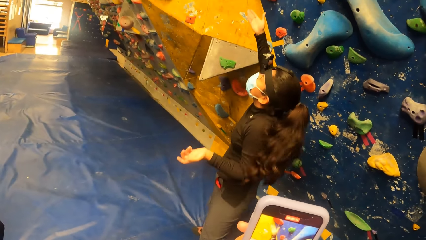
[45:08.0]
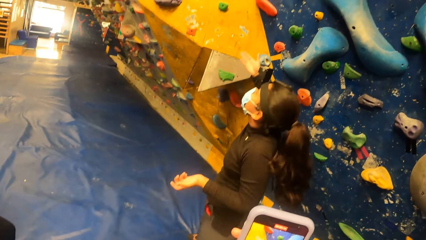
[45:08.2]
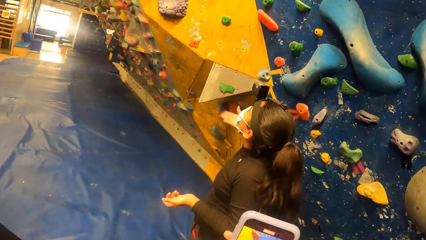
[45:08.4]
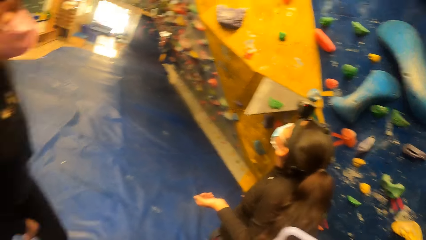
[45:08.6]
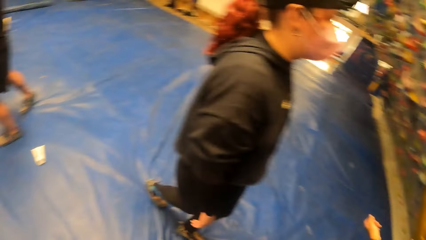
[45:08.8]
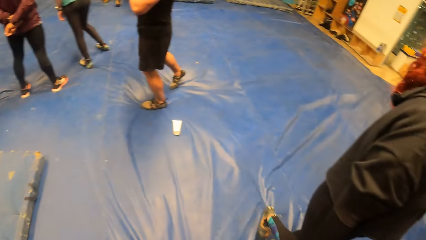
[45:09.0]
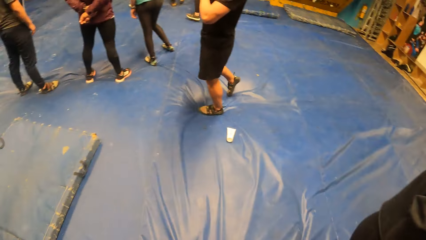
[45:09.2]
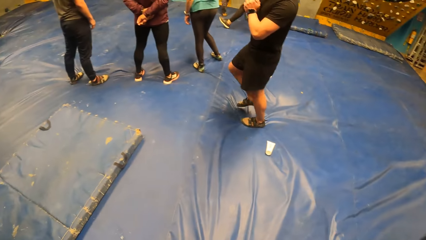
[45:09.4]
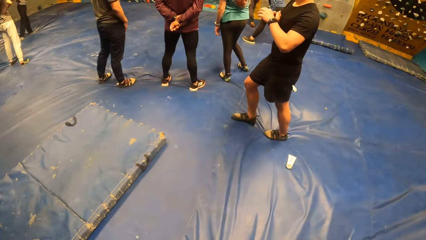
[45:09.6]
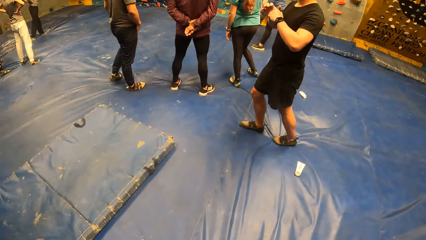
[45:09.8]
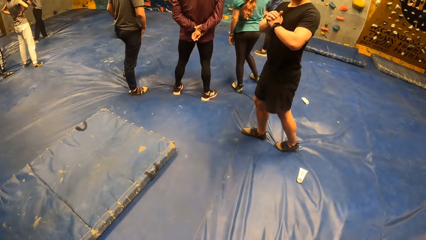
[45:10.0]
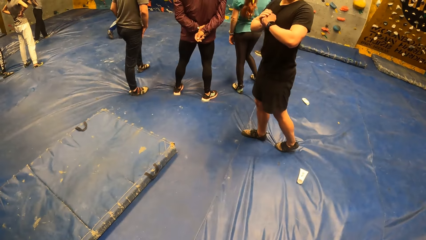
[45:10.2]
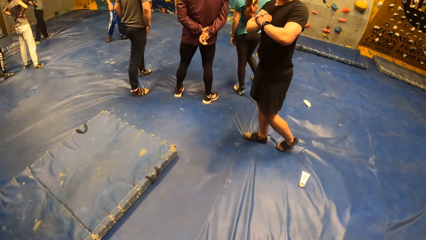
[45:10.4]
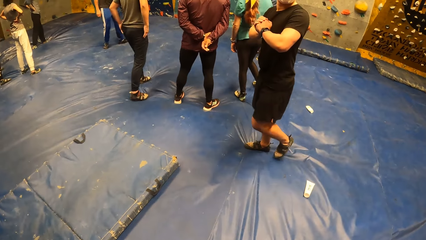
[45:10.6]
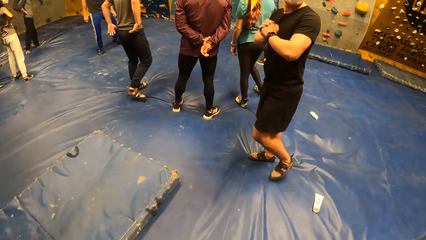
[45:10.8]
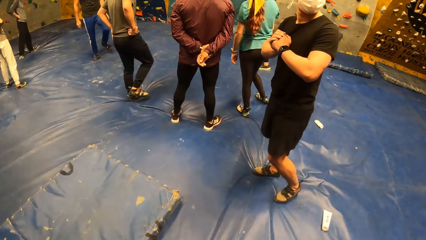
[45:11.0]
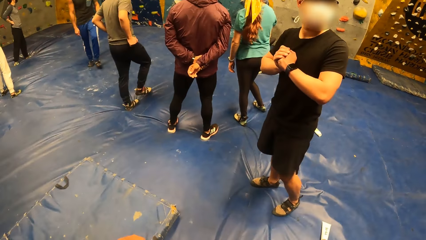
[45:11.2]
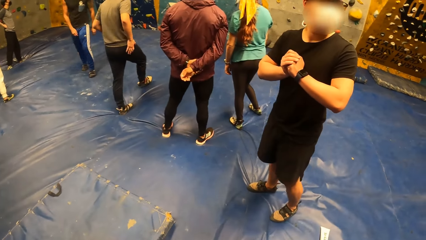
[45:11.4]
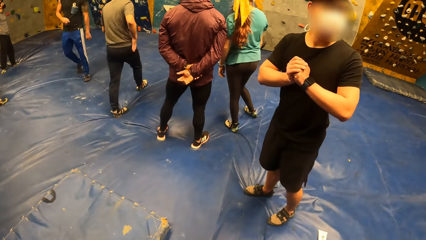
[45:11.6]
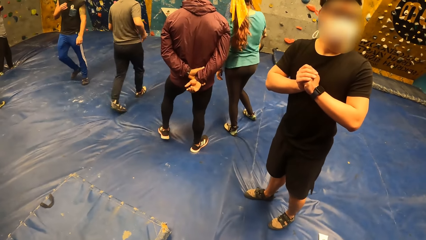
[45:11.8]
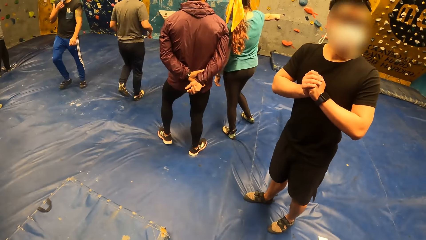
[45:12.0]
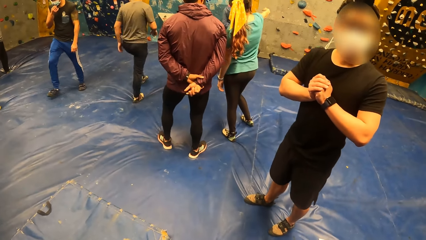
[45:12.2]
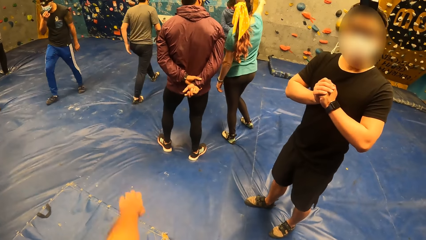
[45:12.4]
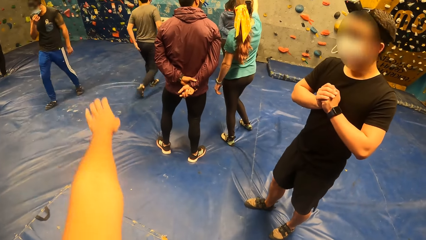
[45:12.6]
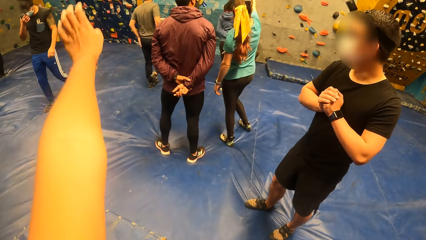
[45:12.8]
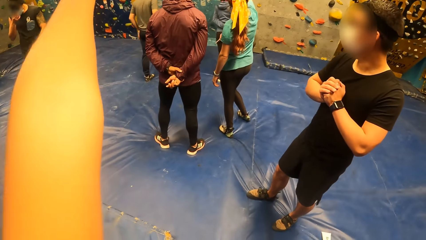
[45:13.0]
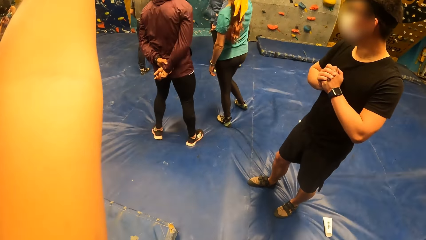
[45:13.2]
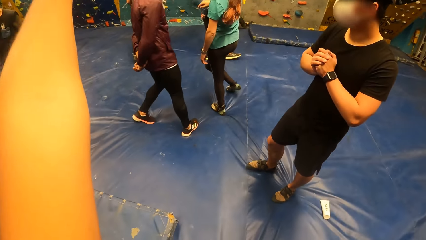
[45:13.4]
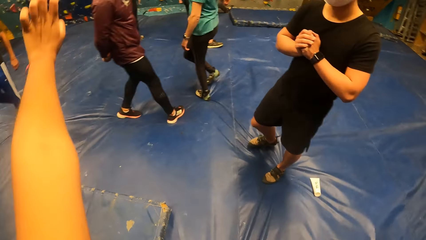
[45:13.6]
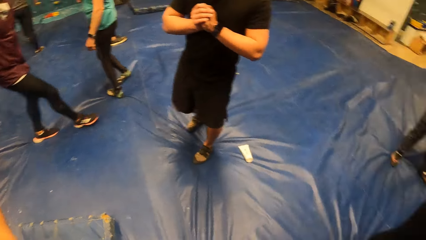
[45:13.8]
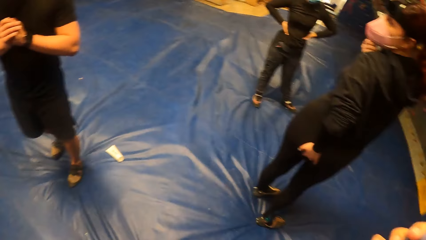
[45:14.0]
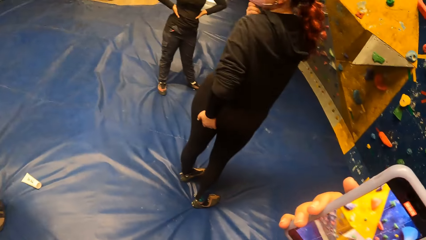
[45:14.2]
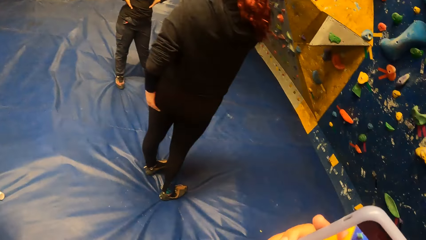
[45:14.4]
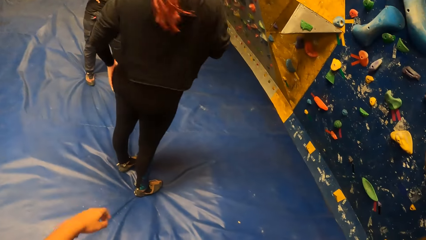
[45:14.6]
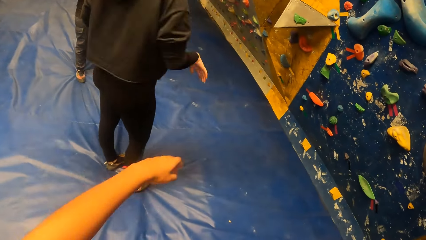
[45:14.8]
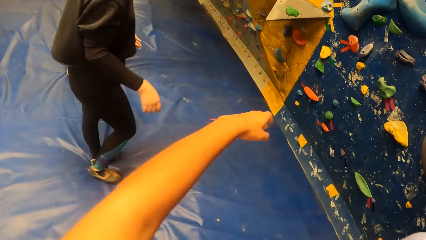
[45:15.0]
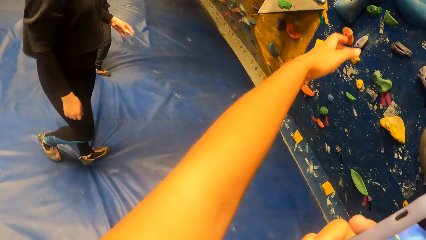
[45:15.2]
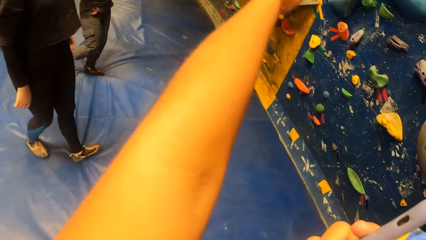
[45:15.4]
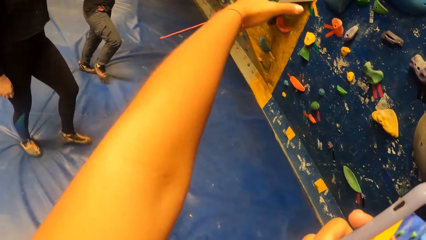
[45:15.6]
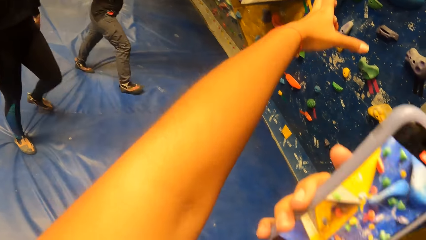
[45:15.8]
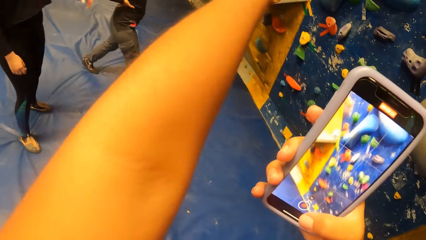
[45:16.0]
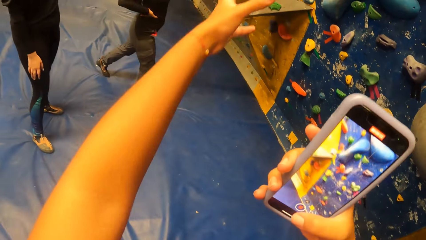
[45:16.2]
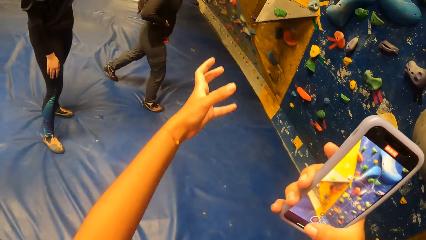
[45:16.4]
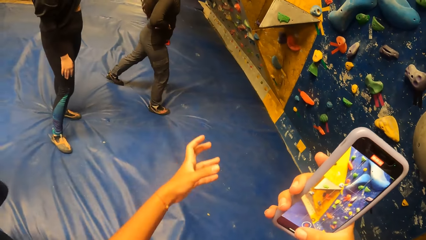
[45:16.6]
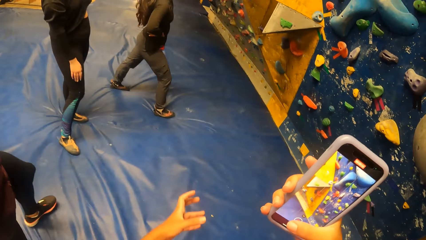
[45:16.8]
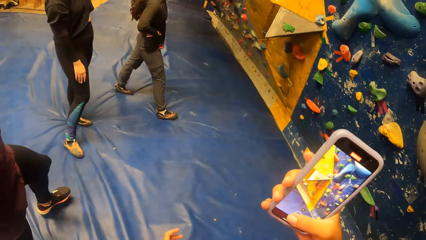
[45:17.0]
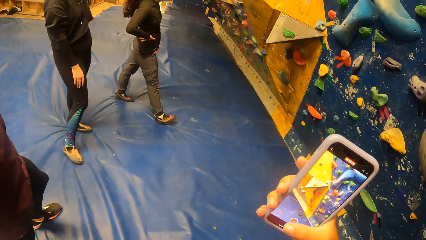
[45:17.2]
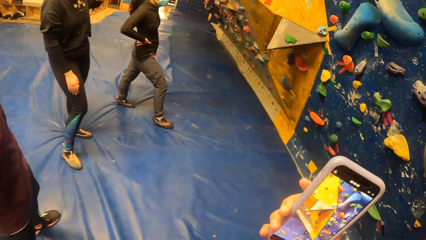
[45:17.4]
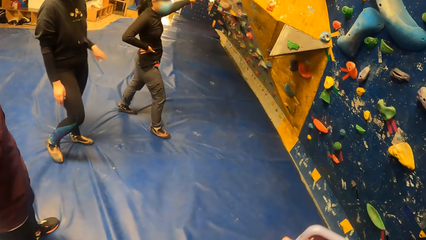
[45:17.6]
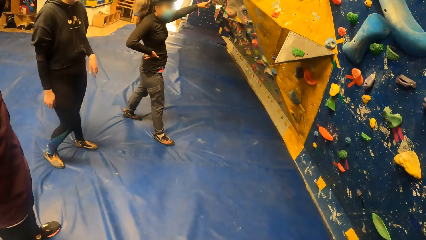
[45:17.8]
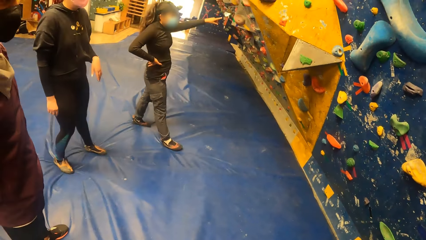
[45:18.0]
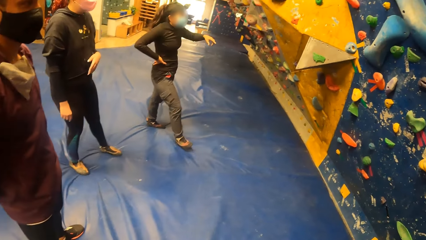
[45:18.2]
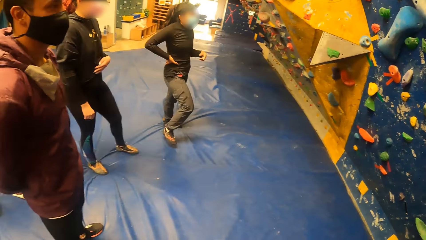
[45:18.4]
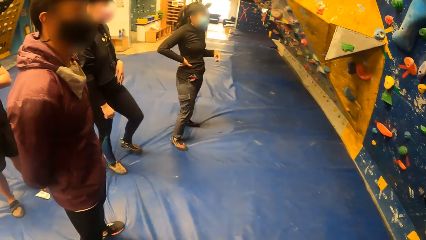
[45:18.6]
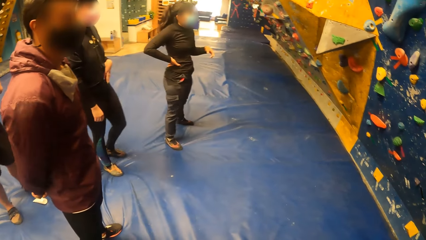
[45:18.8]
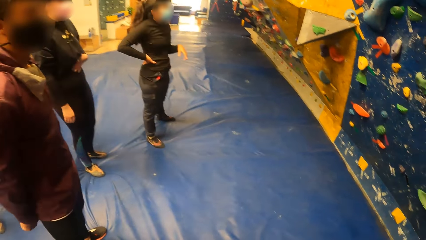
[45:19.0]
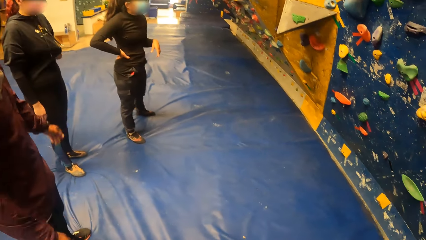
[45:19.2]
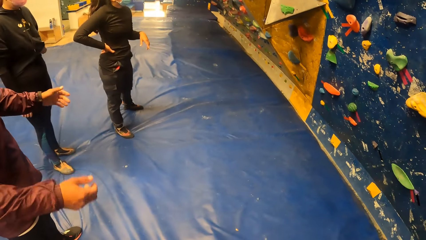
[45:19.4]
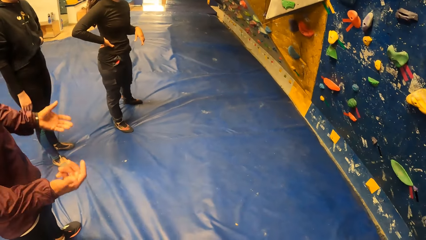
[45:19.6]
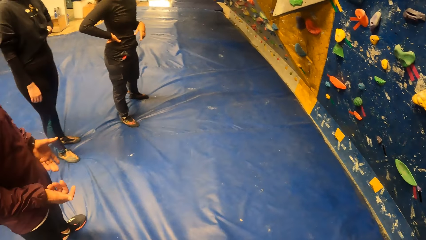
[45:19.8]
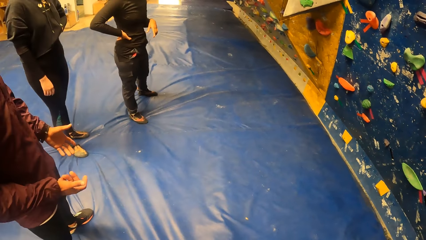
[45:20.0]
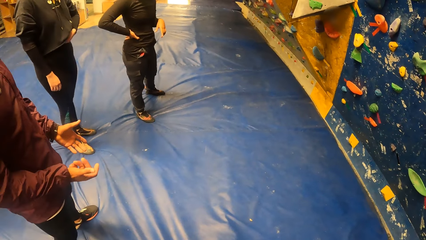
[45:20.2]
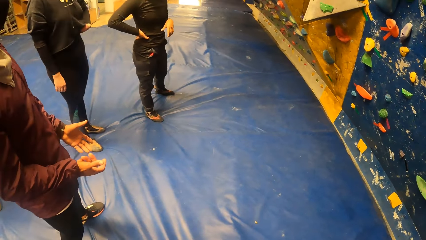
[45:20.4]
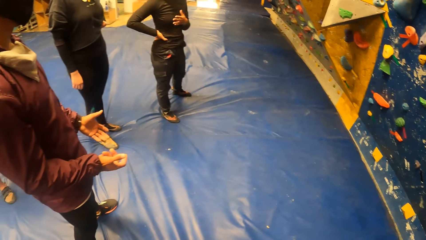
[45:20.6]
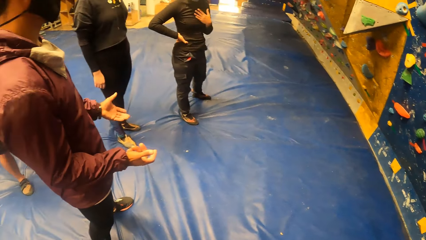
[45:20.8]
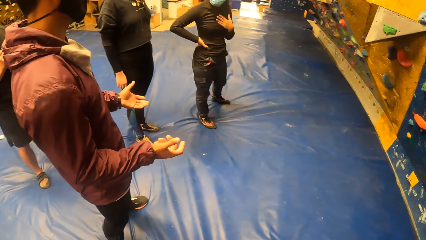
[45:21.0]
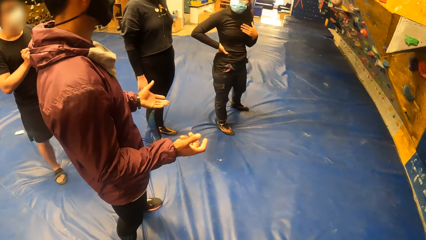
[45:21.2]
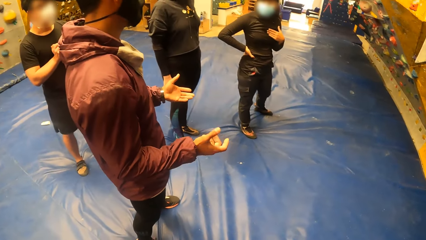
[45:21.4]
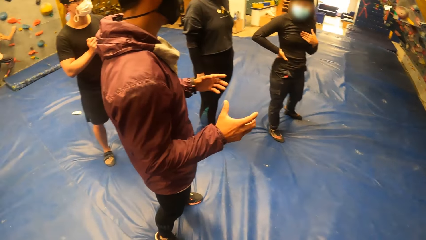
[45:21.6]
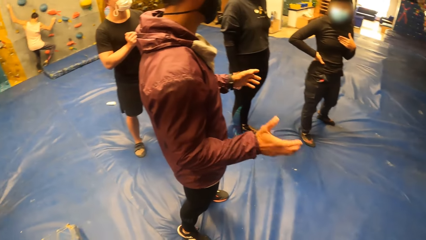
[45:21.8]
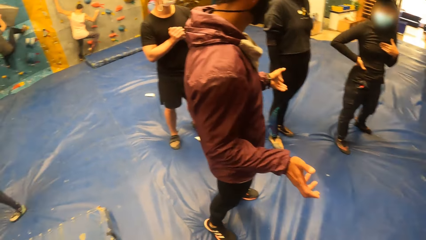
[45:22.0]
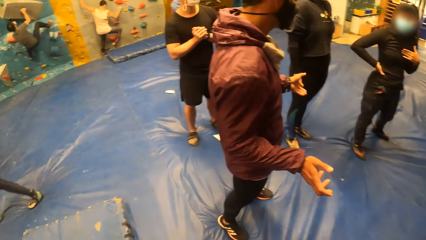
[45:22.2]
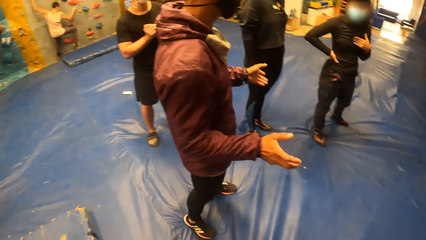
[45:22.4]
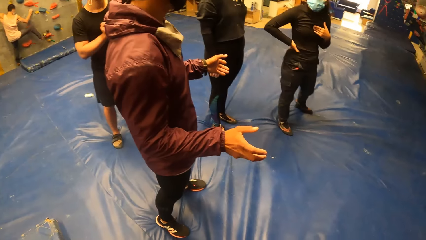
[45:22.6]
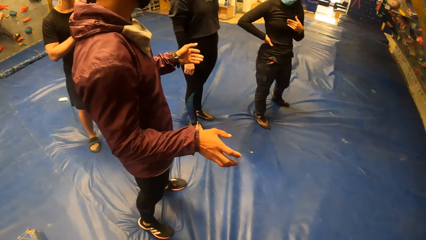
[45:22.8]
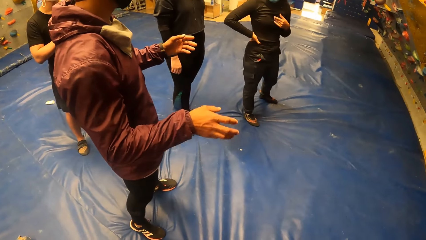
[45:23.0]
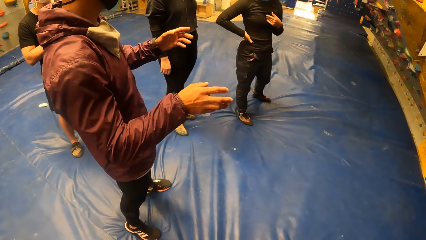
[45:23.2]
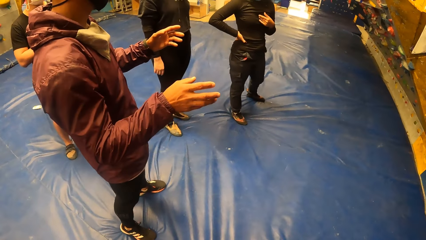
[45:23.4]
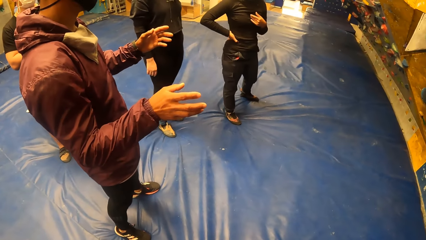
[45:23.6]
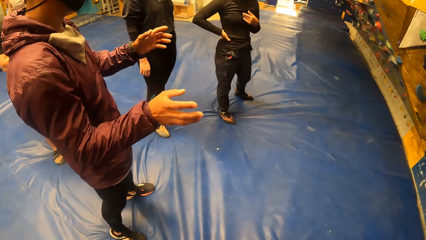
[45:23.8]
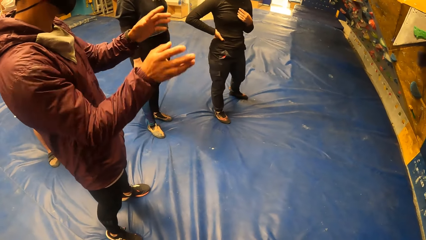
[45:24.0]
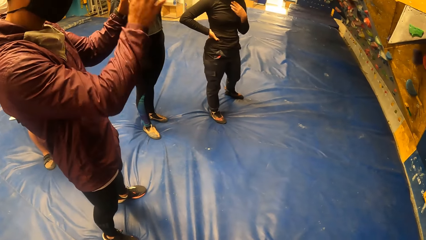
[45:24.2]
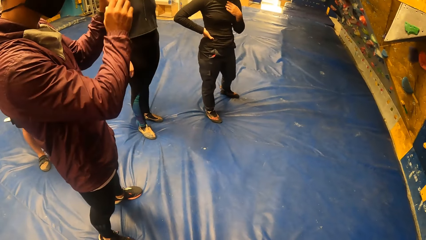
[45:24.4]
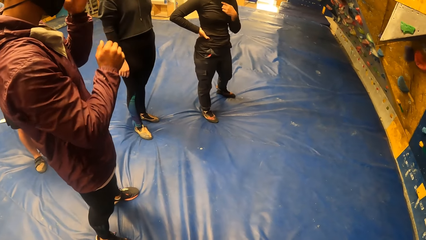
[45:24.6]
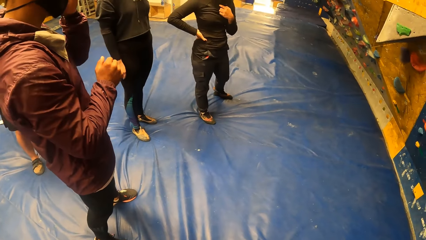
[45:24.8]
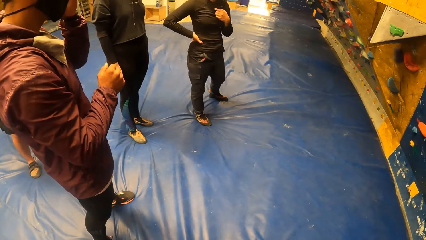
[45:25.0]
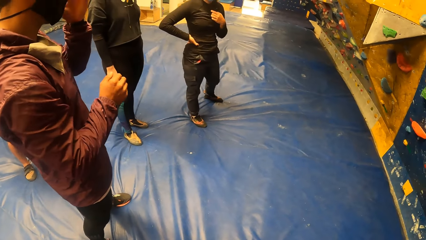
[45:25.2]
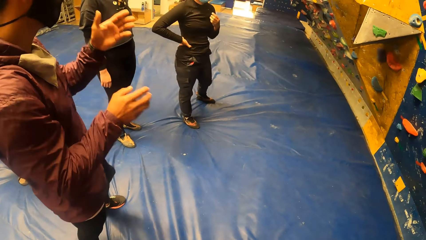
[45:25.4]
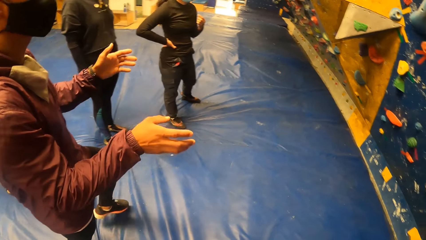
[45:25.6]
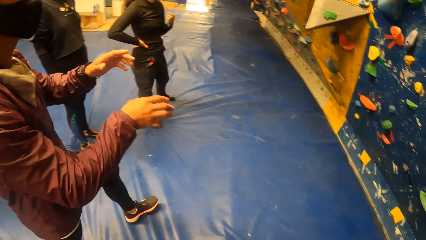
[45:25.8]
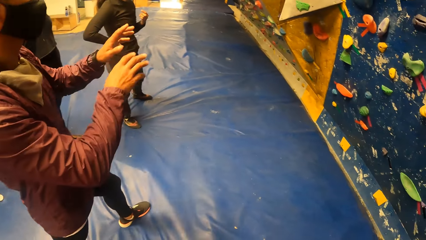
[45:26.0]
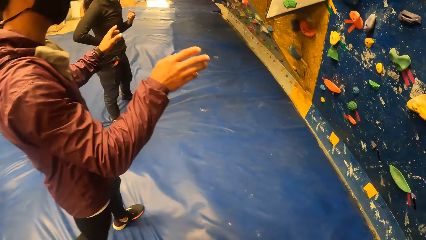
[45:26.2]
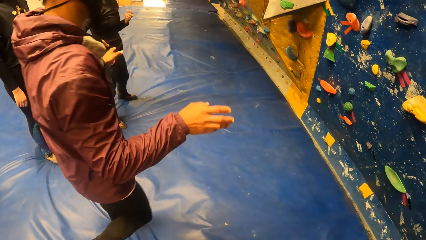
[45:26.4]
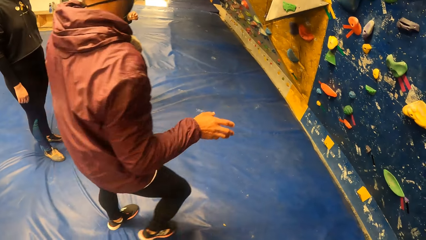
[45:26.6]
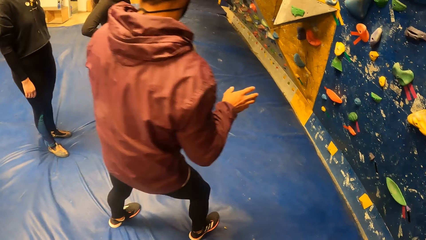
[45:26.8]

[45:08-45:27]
The woman interacts with the camera wearer. The camera wearer turns around. They interact with a man. They look around and walk around. They look at another man. They raise the left hand and look around. They interact with a third man.
